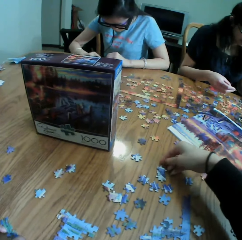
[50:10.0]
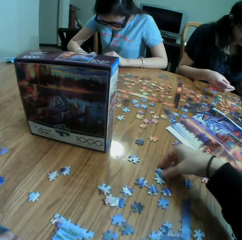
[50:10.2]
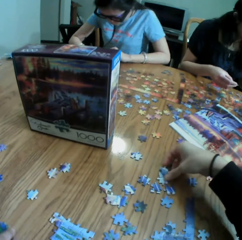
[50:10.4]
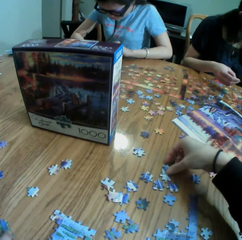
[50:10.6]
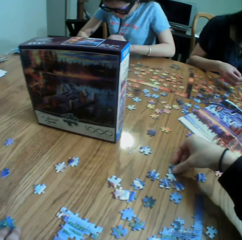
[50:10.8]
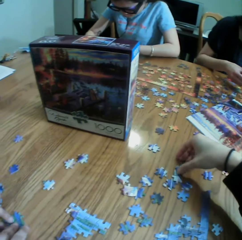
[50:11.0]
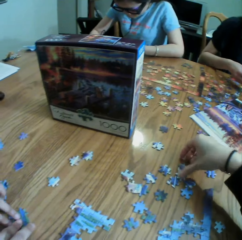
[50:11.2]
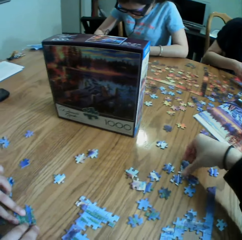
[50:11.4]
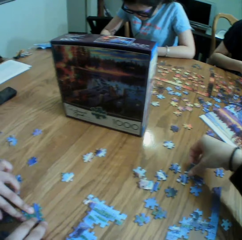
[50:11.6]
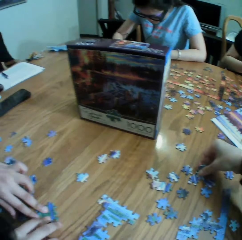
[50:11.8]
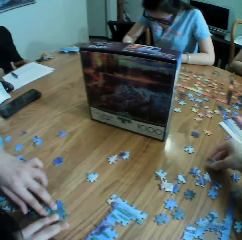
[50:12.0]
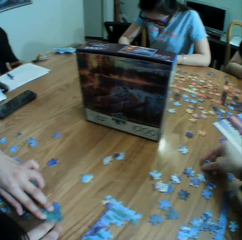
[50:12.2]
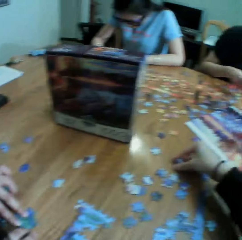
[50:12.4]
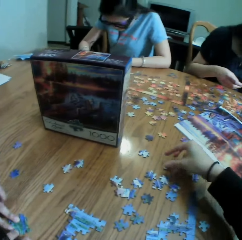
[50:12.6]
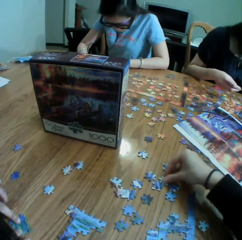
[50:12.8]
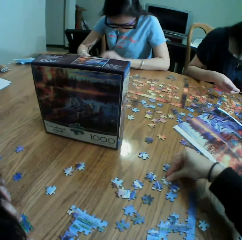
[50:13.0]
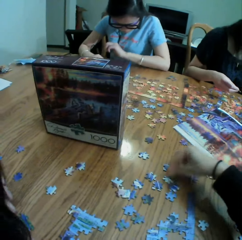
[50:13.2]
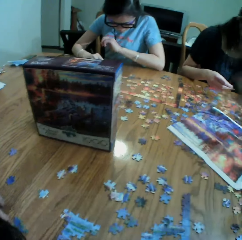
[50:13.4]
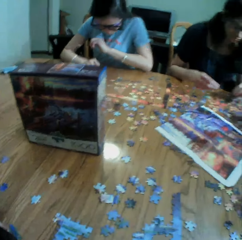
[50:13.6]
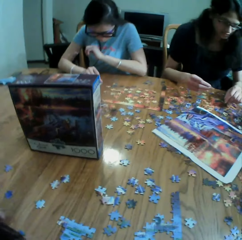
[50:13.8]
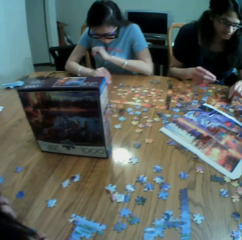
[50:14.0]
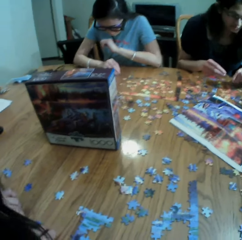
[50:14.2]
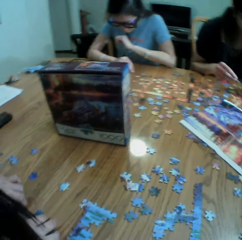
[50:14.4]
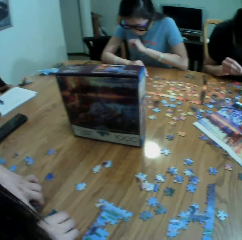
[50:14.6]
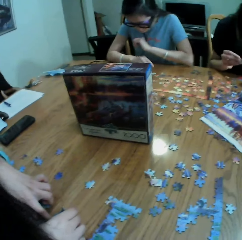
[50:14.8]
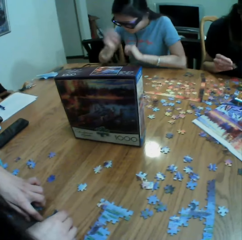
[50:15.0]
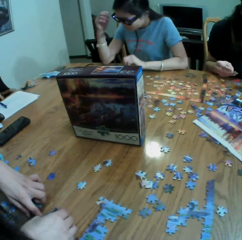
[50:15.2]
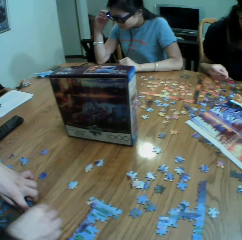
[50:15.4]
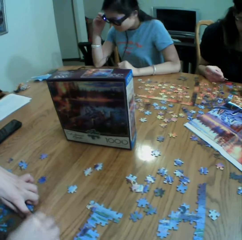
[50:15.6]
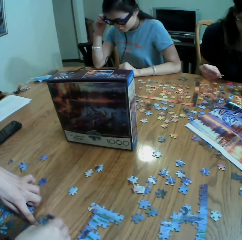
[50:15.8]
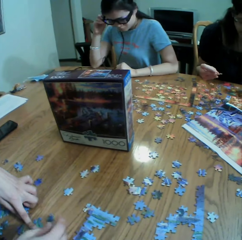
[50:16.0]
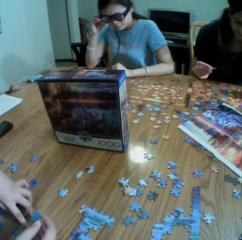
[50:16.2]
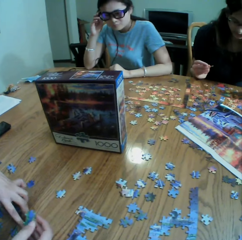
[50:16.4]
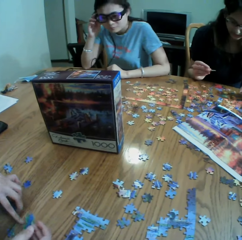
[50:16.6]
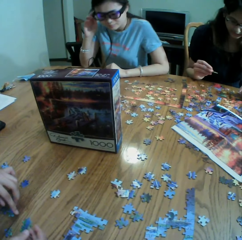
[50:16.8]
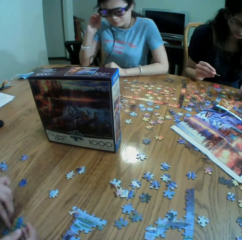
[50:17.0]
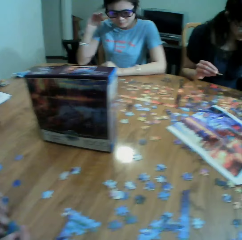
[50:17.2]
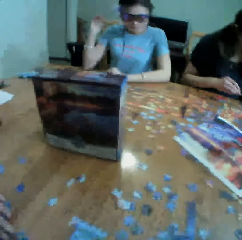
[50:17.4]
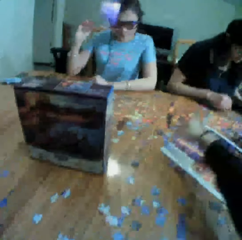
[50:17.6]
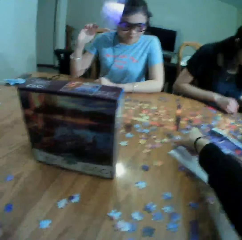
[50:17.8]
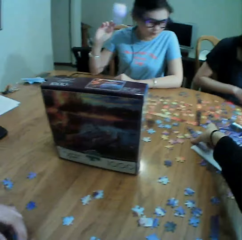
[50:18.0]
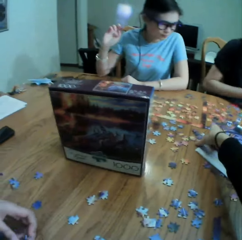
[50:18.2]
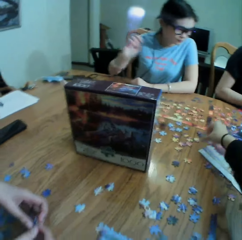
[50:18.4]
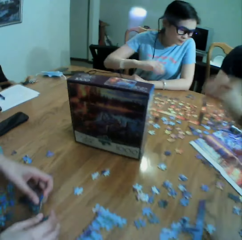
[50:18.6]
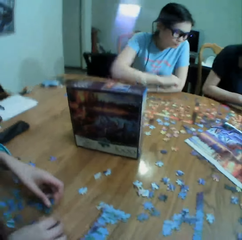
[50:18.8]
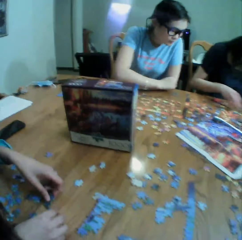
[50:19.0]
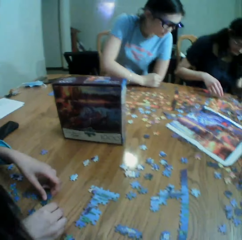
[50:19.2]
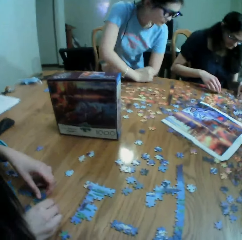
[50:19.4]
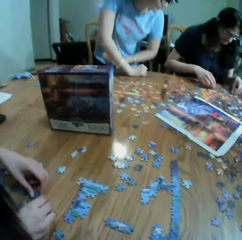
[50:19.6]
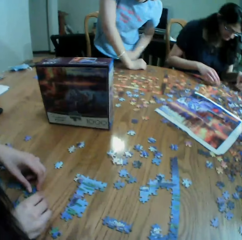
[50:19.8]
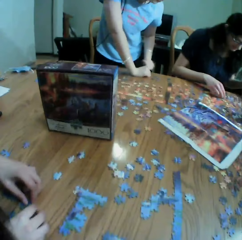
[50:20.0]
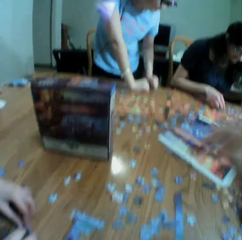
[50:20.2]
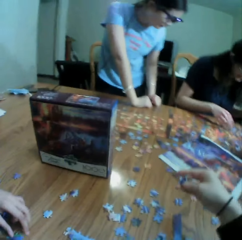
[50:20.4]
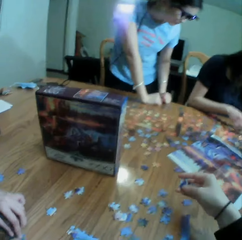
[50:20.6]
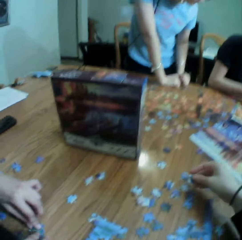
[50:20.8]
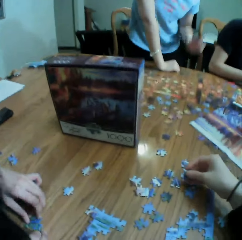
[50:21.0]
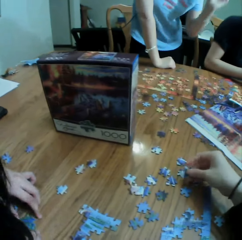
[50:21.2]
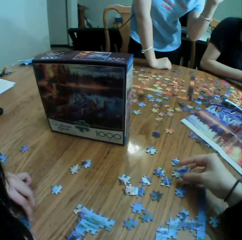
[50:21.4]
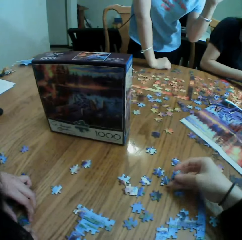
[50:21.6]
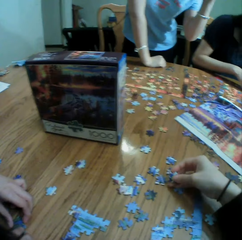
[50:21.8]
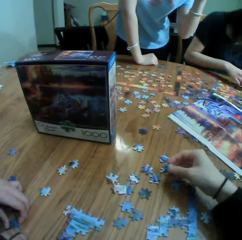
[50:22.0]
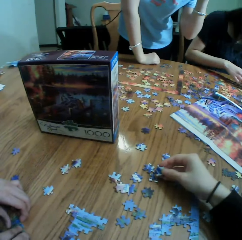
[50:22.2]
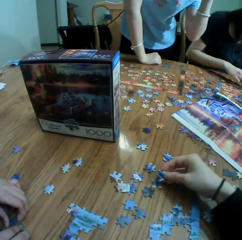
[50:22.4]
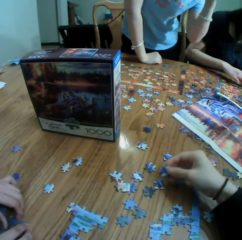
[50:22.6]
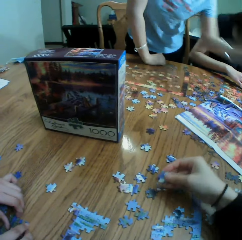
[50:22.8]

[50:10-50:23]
The camera wearer drops the paper puzzle. They look around a table. They pick up the paper puzzle. A person stands. The camera wearer moves the paper puzzle on the table.

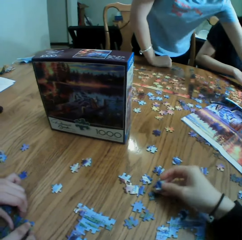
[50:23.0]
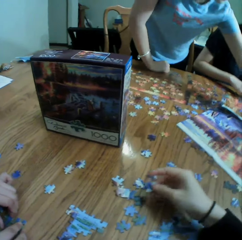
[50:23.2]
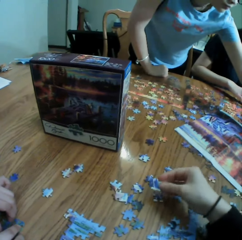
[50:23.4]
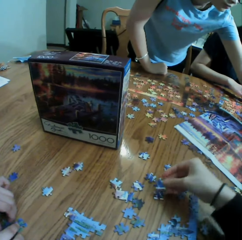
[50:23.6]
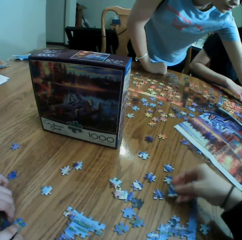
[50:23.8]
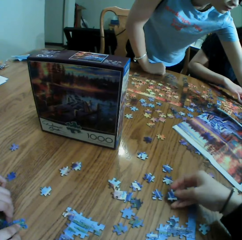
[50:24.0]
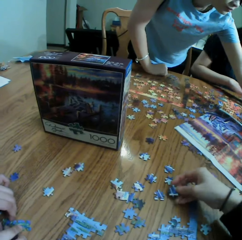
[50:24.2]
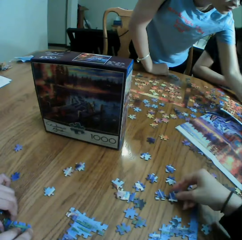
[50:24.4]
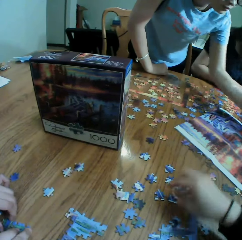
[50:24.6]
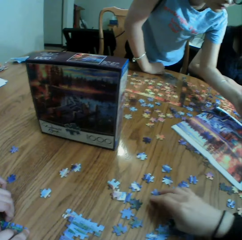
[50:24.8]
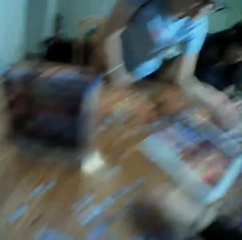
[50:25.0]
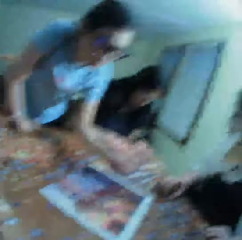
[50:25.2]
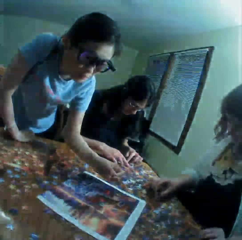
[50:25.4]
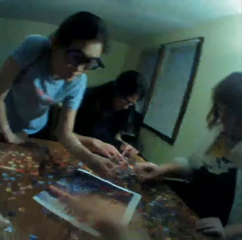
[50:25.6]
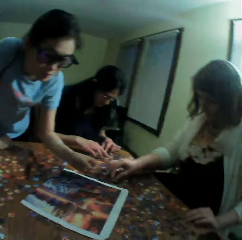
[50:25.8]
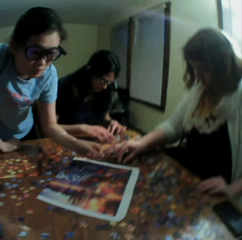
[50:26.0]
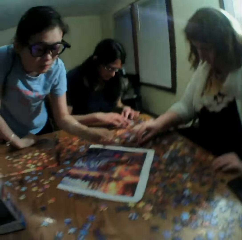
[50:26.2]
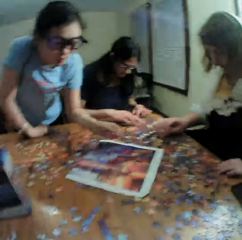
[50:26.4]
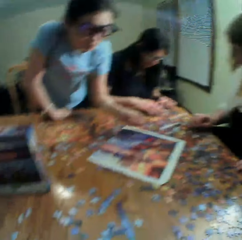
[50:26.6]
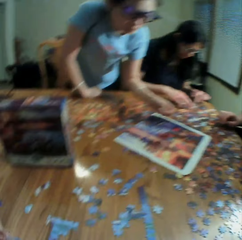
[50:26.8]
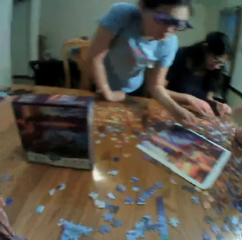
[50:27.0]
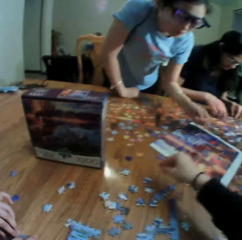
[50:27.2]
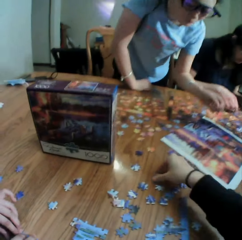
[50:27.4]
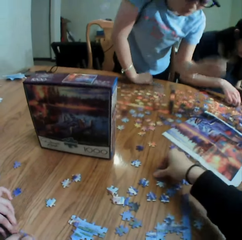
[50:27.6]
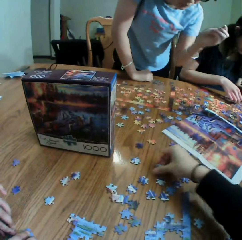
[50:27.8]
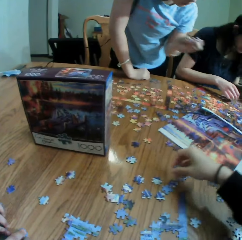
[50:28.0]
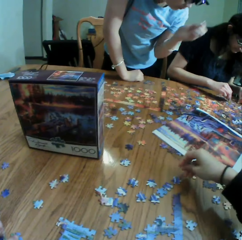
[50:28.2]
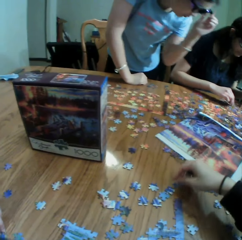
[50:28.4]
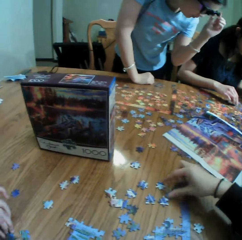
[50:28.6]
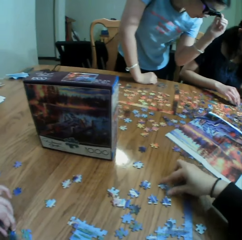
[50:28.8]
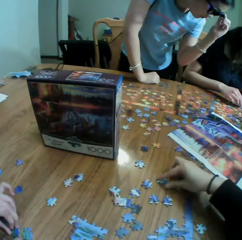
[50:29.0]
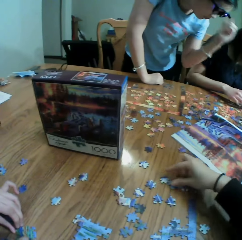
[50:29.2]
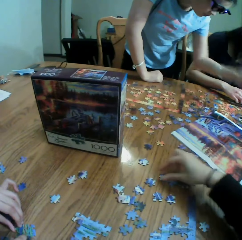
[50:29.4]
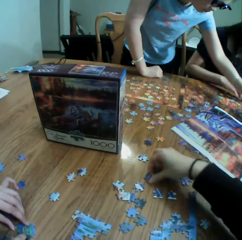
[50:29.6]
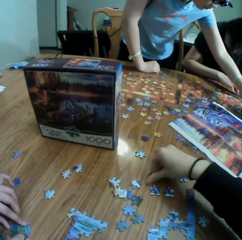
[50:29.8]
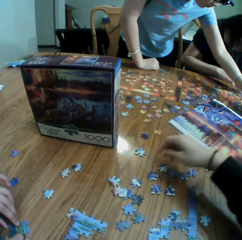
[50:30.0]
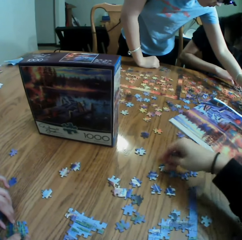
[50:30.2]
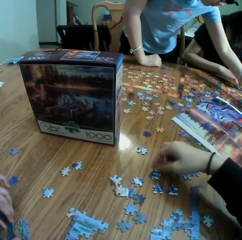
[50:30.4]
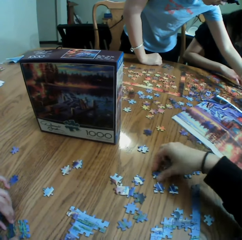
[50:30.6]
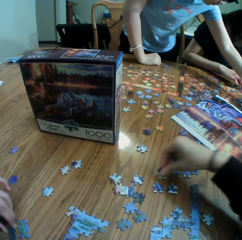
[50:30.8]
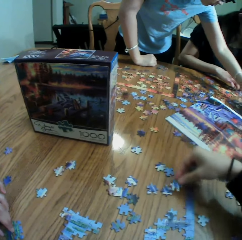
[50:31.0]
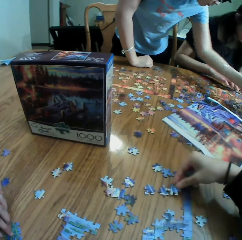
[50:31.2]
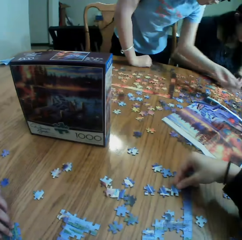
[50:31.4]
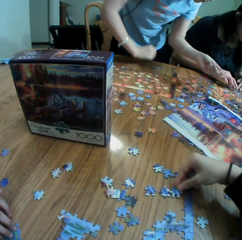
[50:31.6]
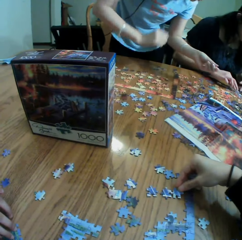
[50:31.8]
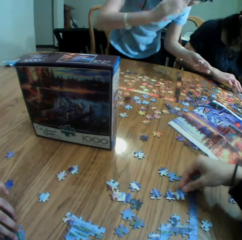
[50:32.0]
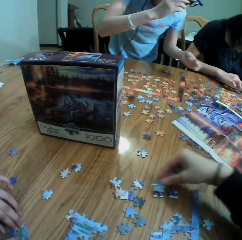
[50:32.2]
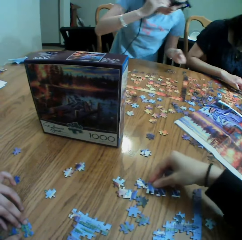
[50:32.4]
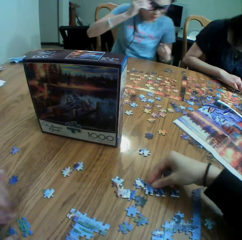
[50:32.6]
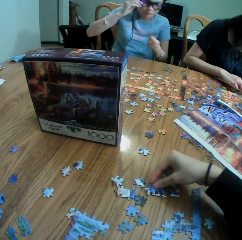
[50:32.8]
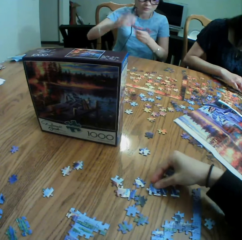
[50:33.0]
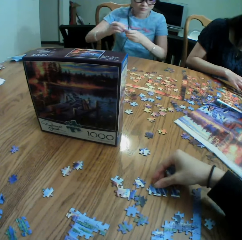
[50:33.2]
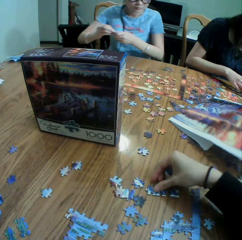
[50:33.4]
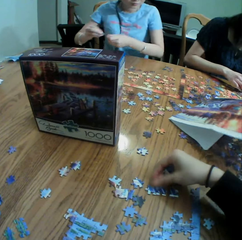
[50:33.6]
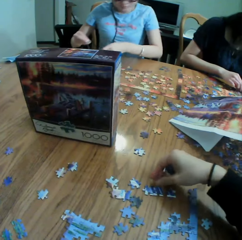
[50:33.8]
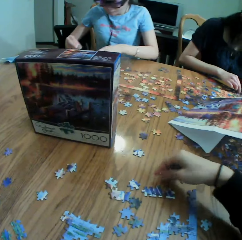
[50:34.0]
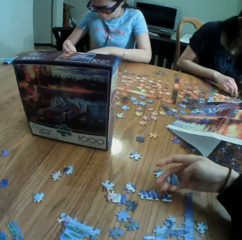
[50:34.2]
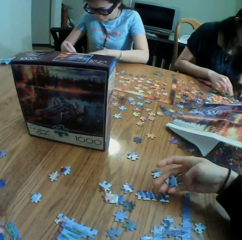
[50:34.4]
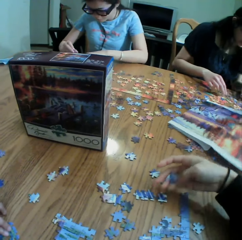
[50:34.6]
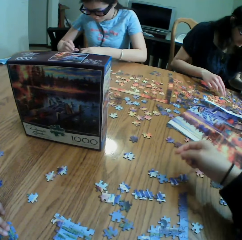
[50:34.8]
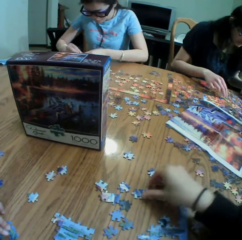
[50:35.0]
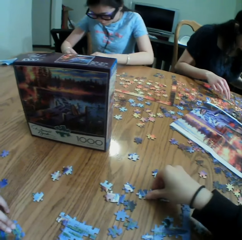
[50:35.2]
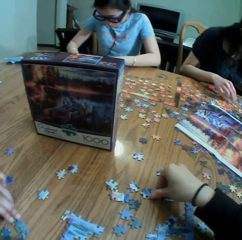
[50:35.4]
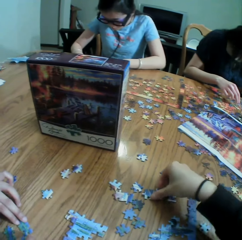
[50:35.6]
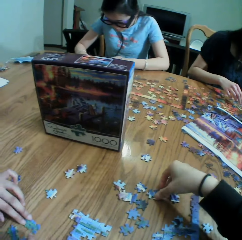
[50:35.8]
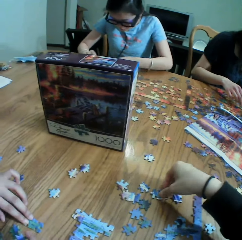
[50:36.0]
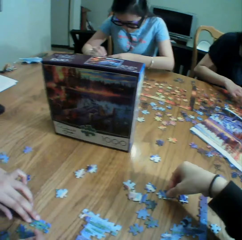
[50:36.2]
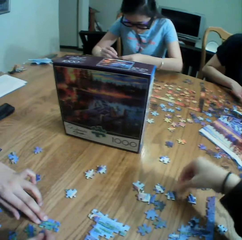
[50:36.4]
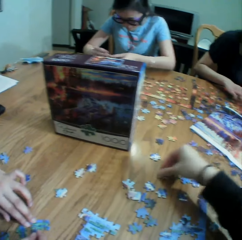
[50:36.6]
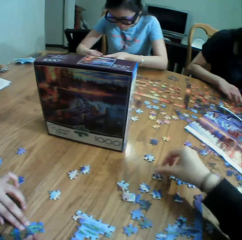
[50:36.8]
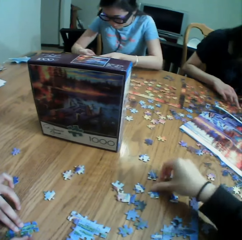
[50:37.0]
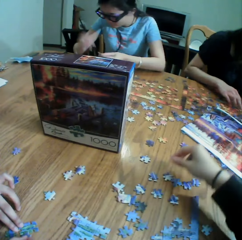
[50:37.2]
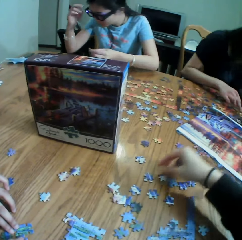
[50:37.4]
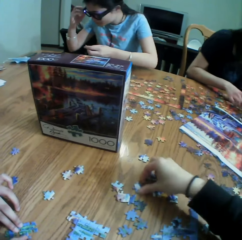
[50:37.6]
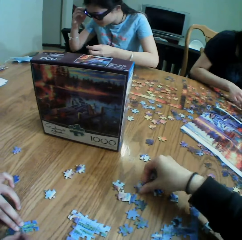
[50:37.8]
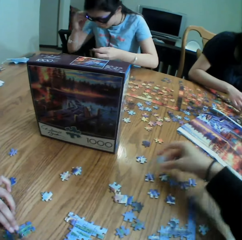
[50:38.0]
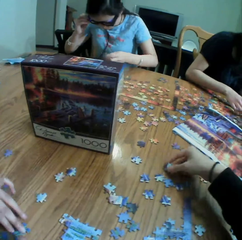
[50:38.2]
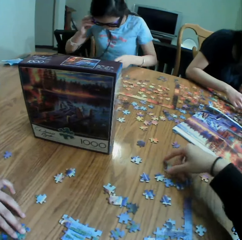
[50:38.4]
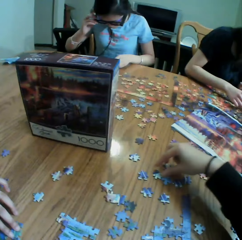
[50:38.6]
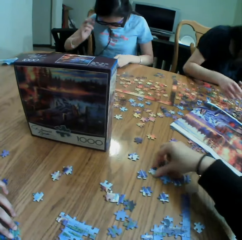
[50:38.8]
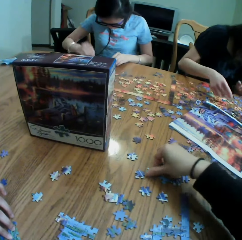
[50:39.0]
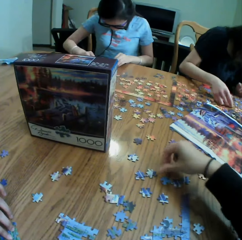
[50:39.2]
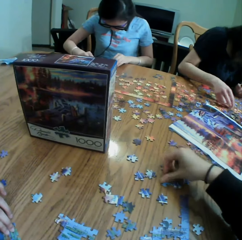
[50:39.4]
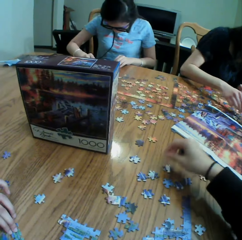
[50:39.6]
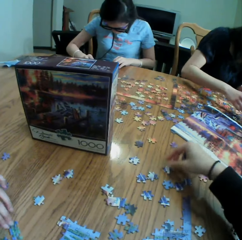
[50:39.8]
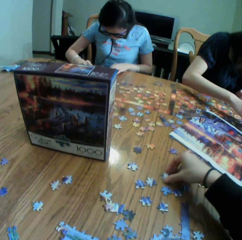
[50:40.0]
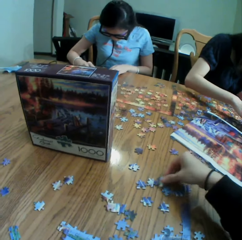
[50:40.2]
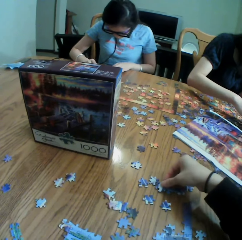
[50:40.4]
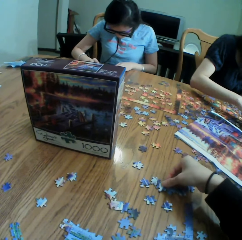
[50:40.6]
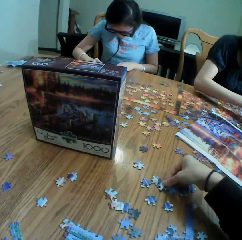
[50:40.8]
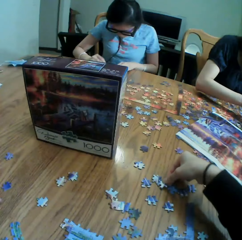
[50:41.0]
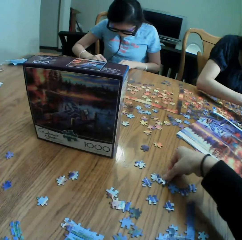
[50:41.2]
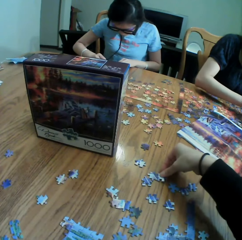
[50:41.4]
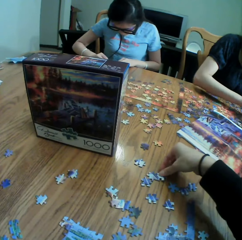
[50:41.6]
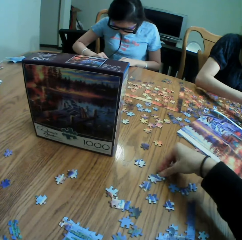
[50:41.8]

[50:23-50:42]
The camera wearer drops the paper puzzle. They look around. They pick up the paper puzzle and arrange the paper puzzle. They play the jigsaw puzzle game. A lady plays the jigsaw puzzle game. The lady sits on a chair. The camera wearer arranges the paper puzzle.
